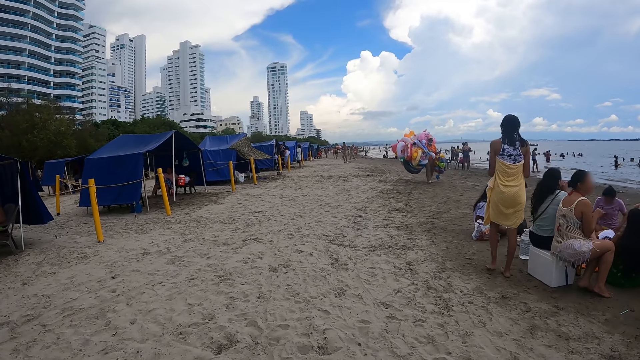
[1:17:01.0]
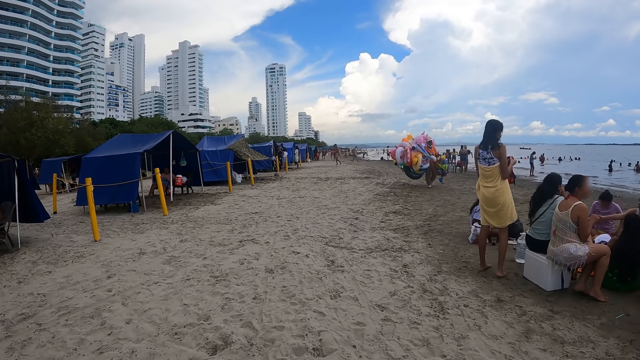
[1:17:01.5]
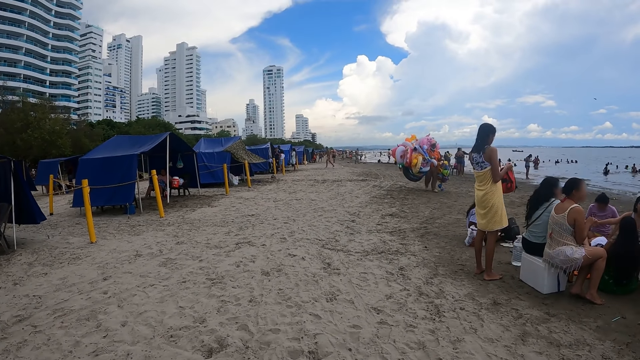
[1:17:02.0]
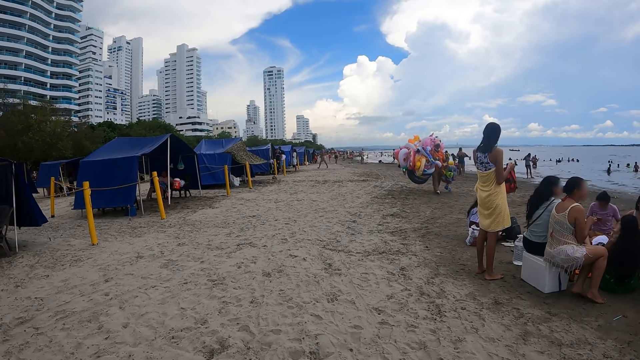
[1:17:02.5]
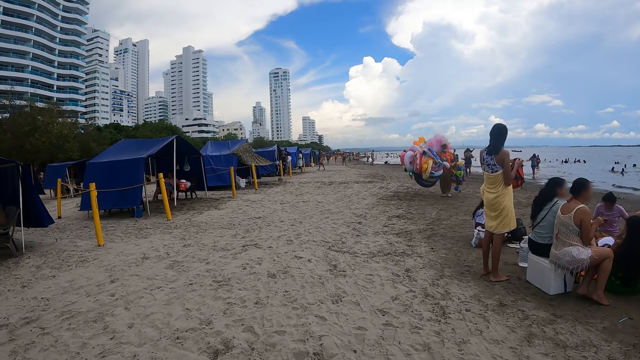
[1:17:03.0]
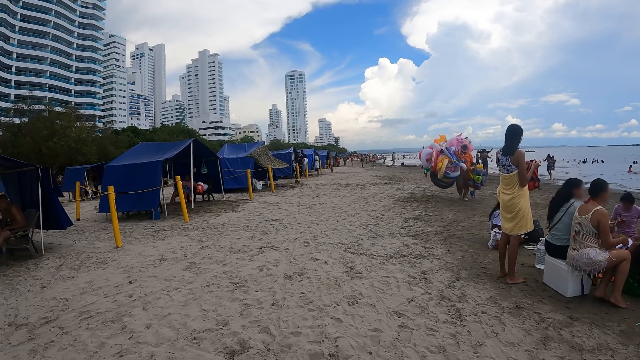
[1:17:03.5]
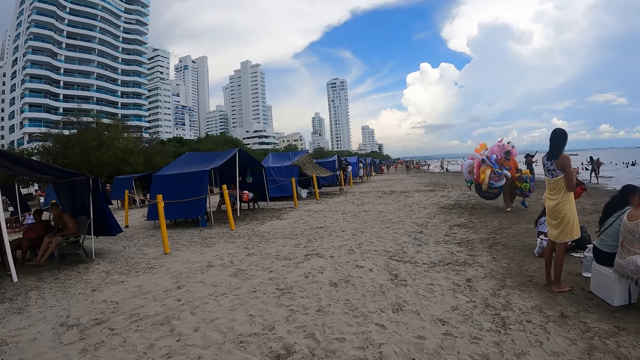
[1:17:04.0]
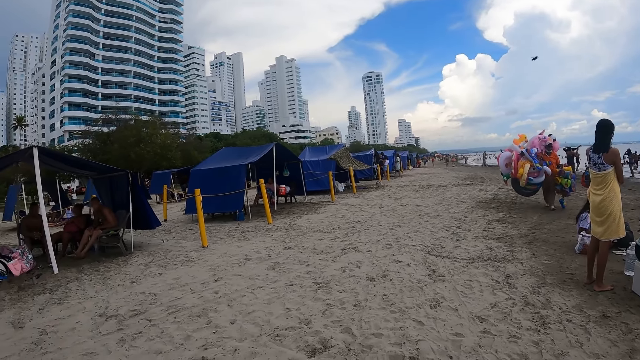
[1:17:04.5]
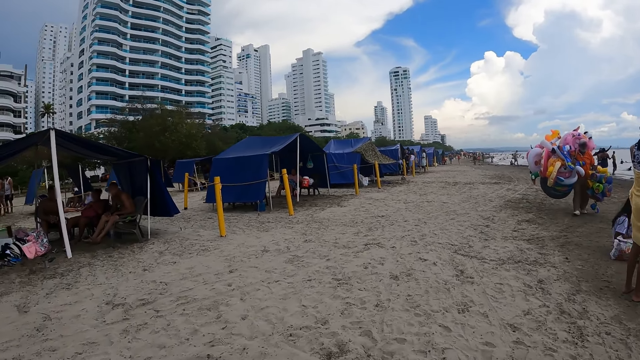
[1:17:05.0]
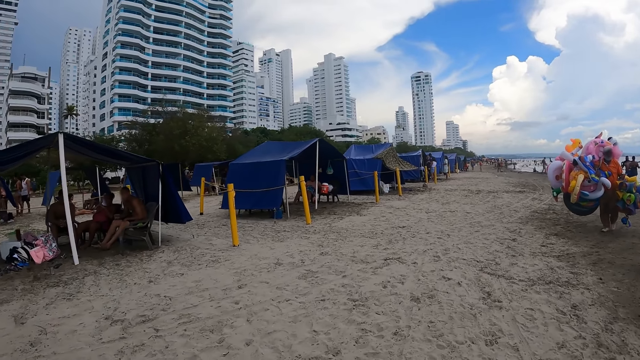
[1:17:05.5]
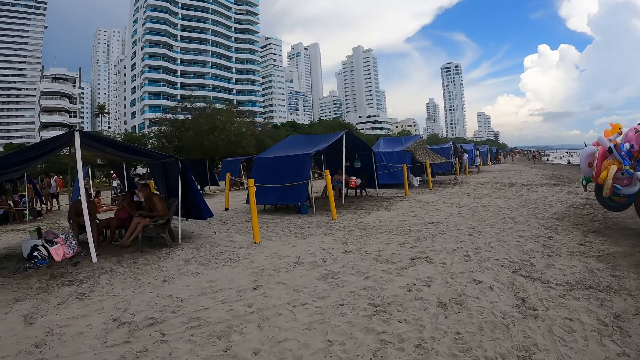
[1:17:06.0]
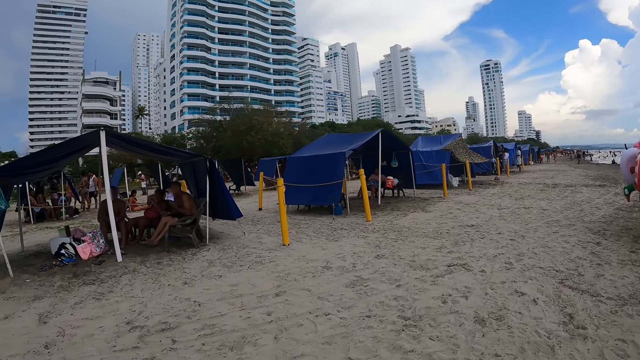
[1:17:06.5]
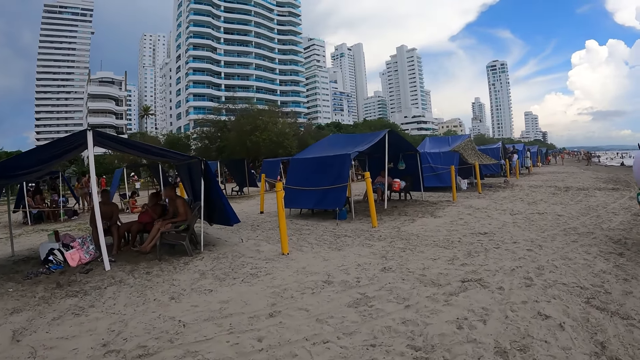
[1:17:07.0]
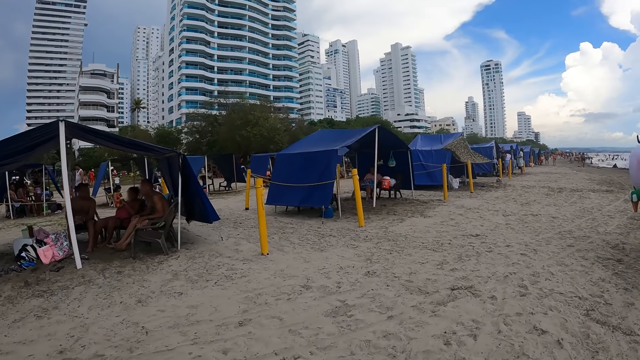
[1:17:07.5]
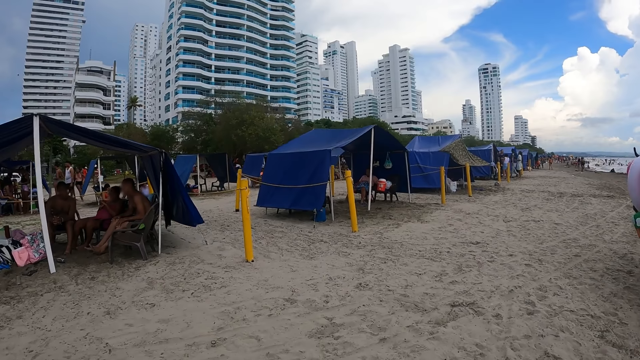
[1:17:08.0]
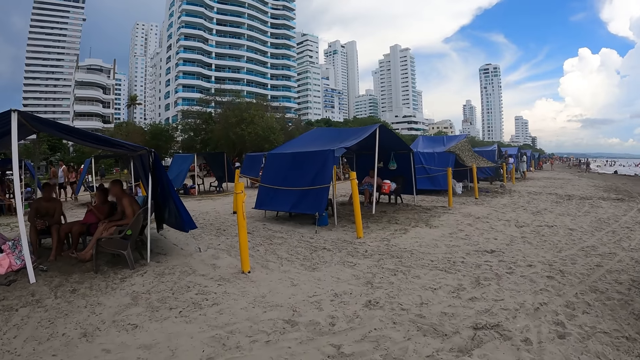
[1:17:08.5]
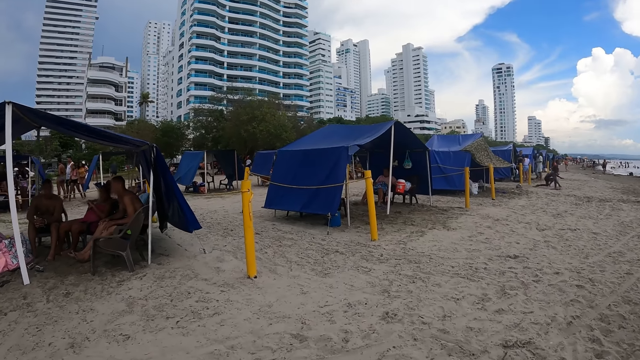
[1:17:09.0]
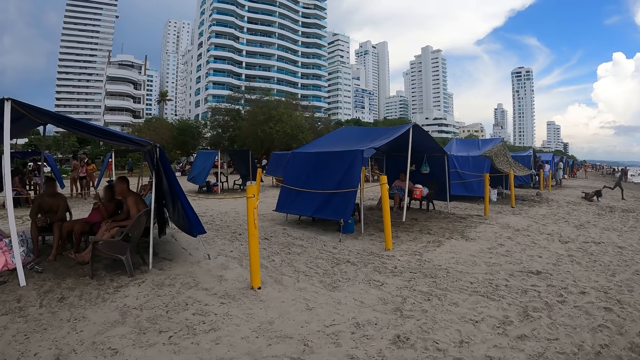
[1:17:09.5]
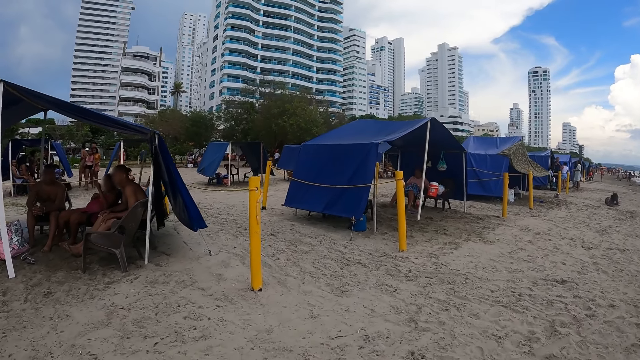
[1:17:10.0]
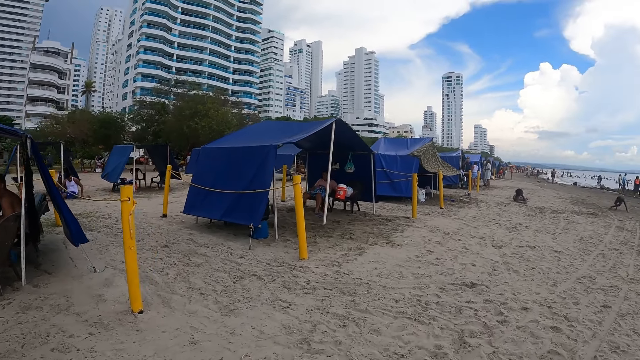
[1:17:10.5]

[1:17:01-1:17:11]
A person carries the floaters.

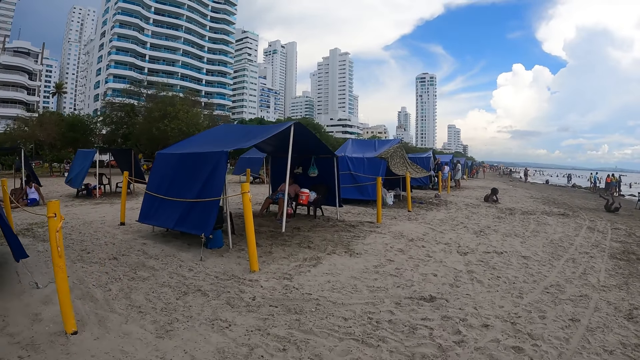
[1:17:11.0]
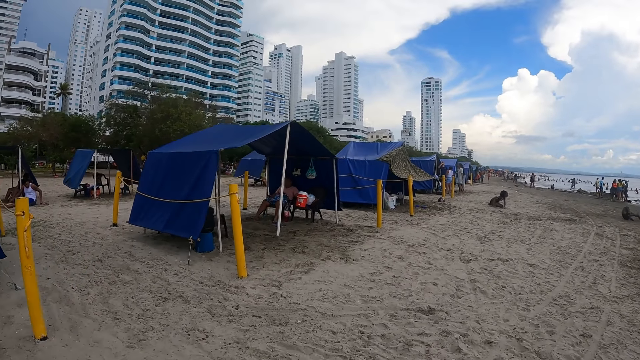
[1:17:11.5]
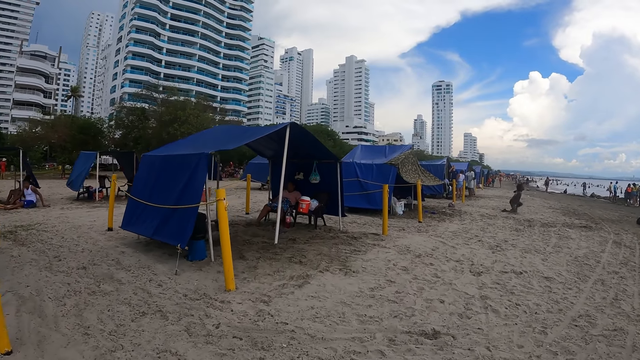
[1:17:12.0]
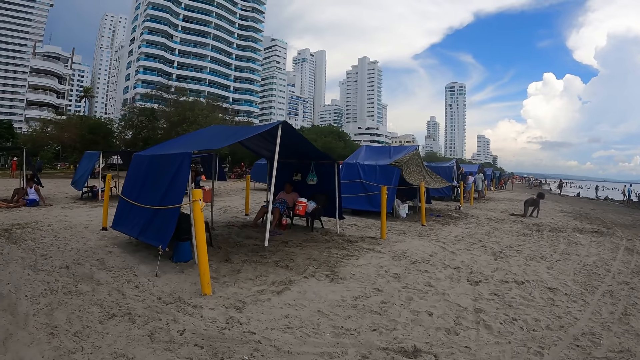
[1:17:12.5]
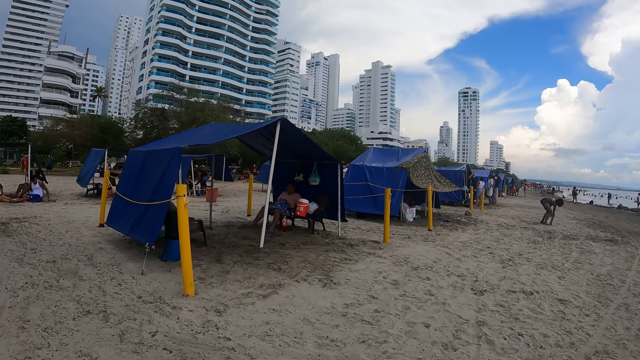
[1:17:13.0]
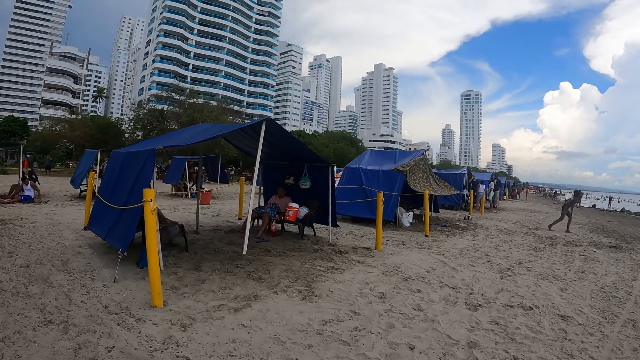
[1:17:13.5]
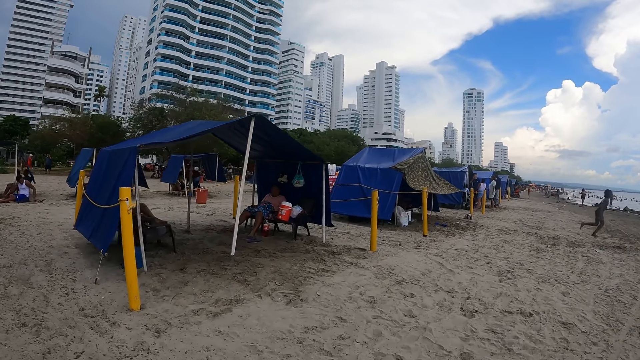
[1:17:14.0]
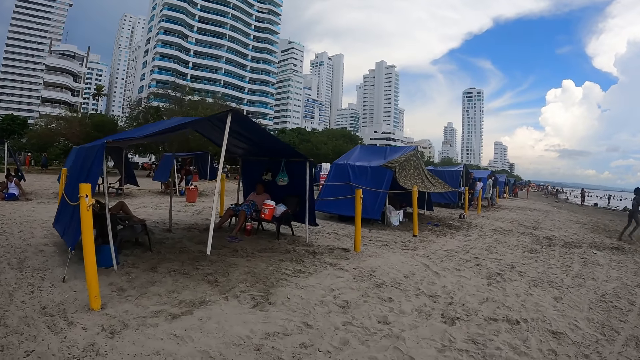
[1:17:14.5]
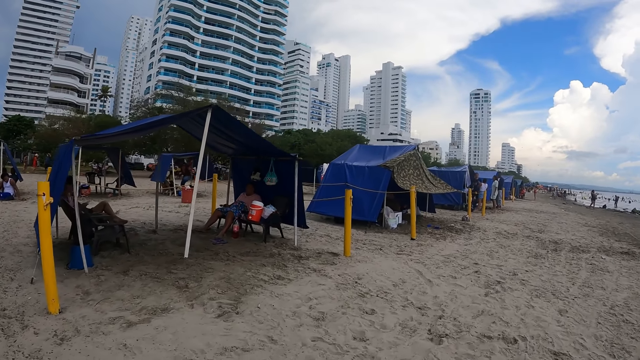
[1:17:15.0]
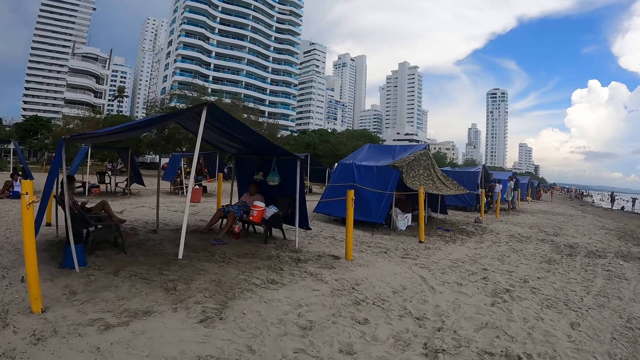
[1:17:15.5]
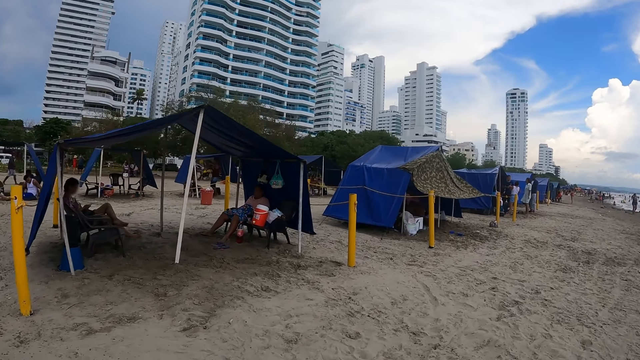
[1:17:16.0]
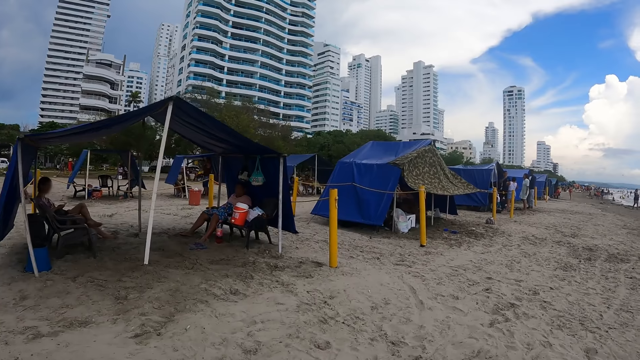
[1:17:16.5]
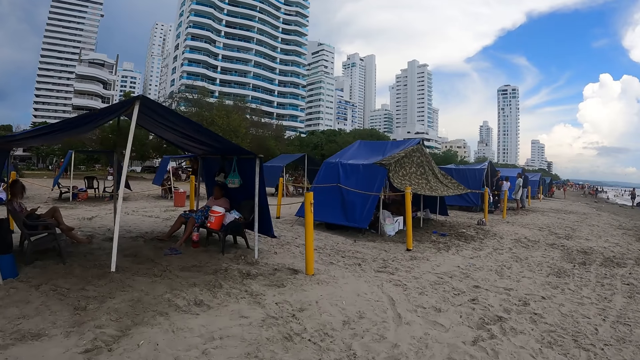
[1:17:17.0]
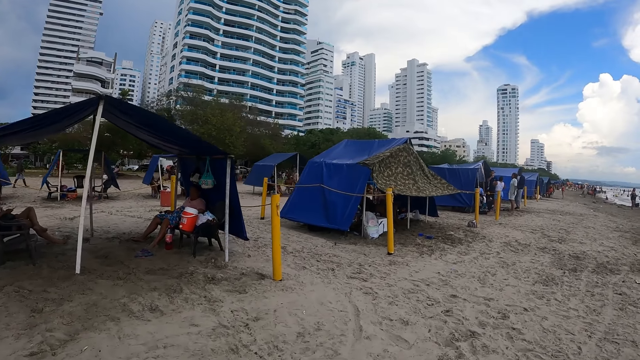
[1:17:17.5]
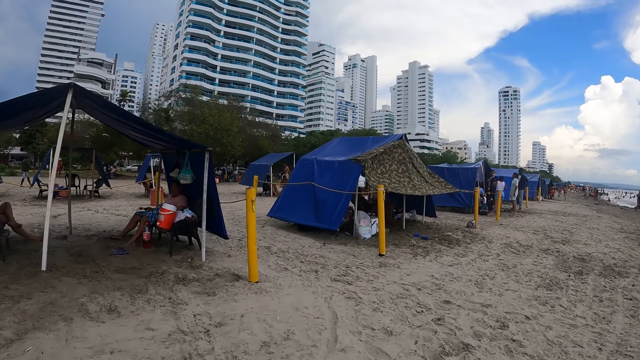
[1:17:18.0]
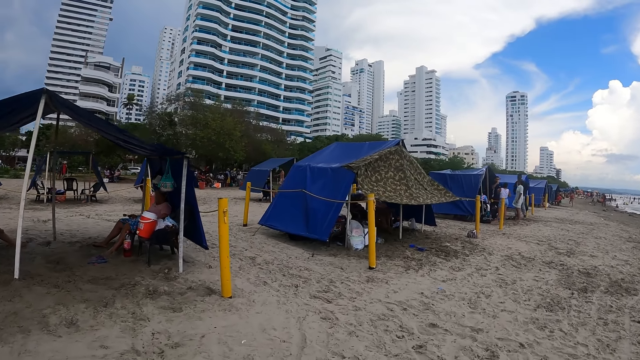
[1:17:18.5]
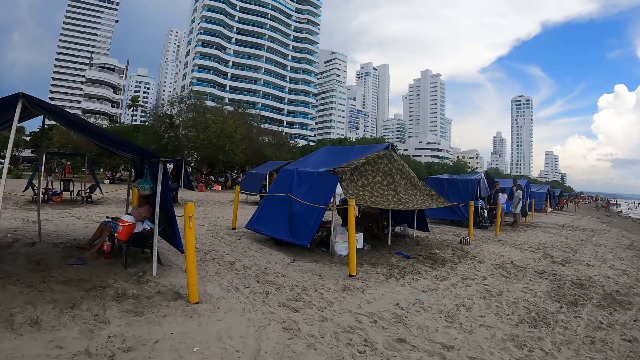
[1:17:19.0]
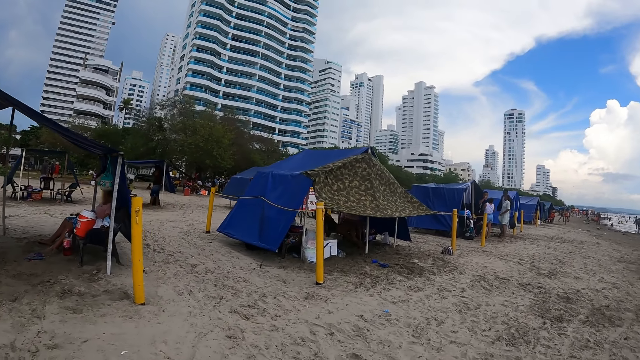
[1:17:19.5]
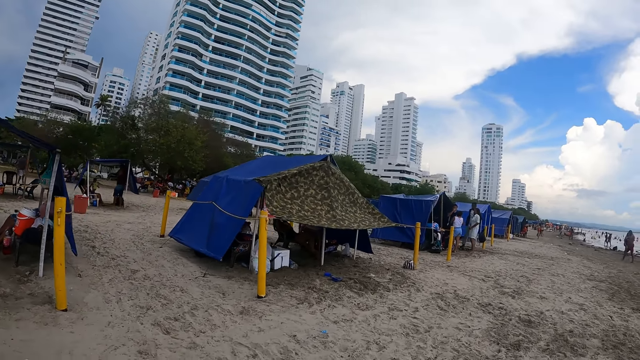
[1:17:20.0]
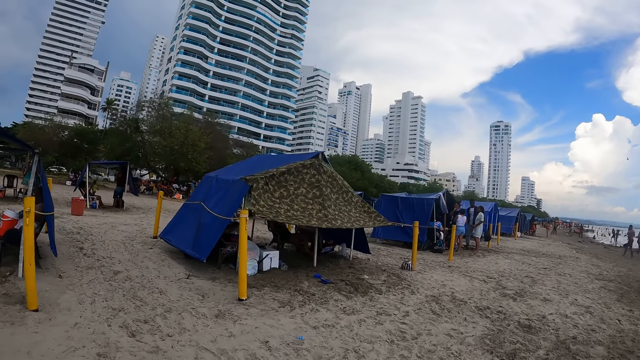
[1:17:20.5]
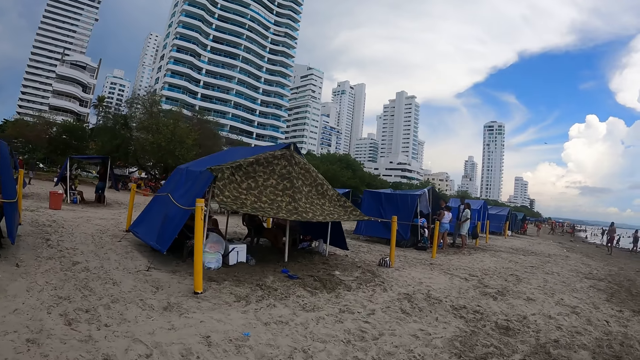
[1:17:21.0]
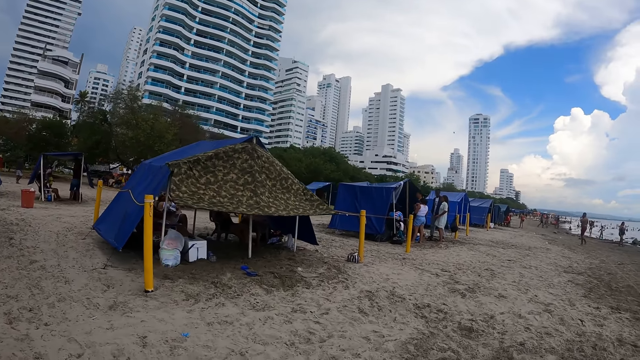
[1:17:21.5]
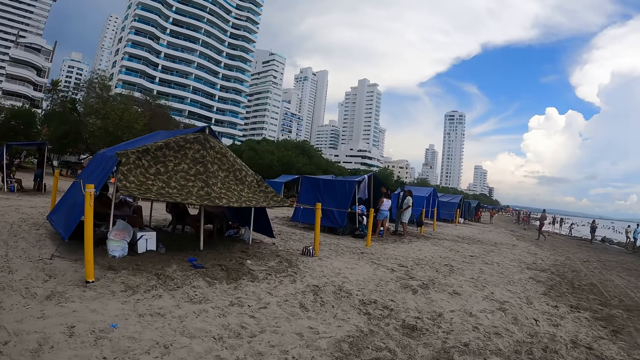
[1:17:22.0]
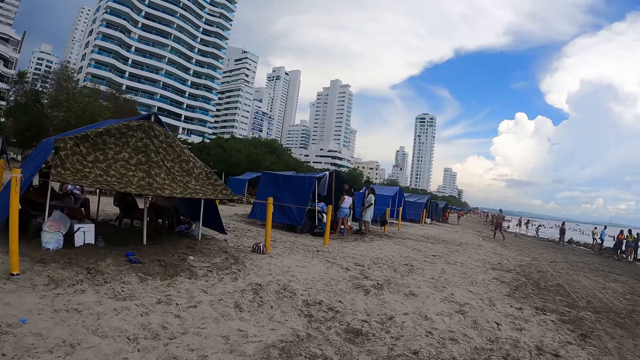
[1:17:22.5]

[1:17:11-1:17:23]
A person runs on the beach. The camera wearer looks at the tent.
